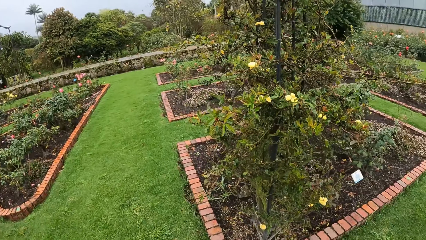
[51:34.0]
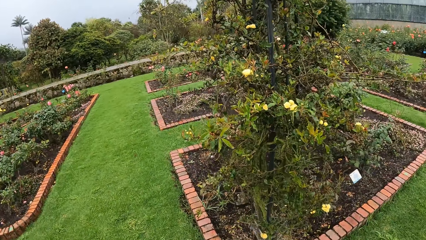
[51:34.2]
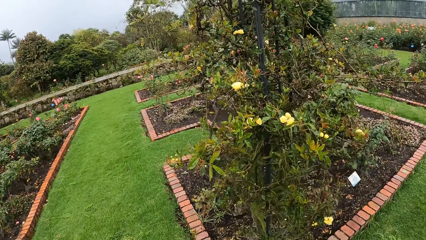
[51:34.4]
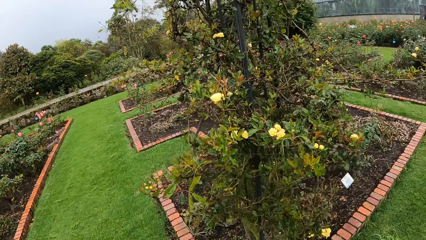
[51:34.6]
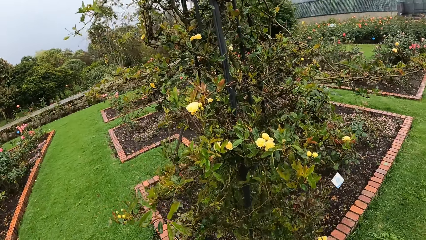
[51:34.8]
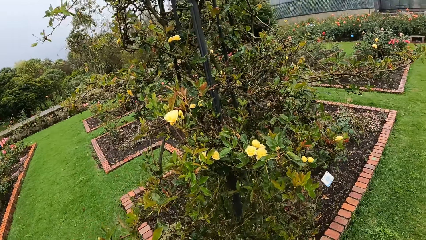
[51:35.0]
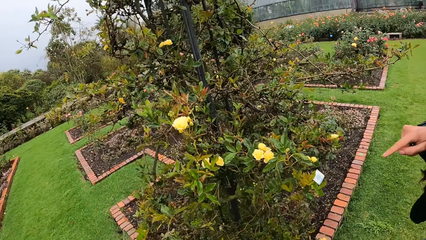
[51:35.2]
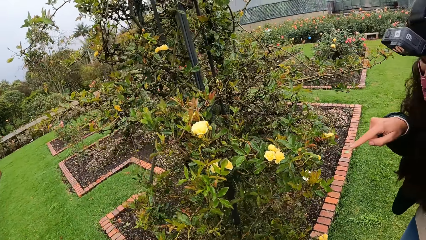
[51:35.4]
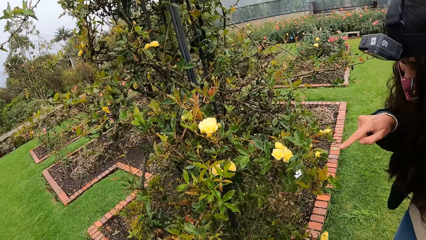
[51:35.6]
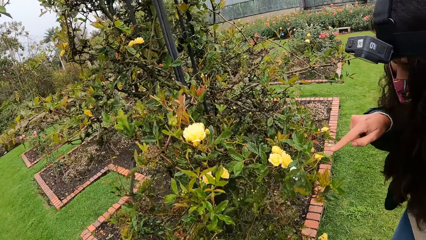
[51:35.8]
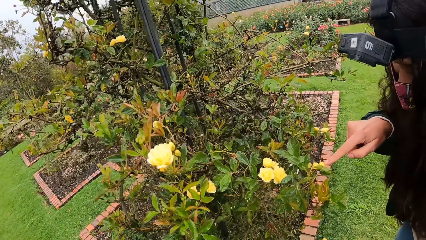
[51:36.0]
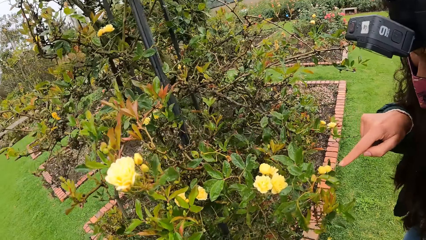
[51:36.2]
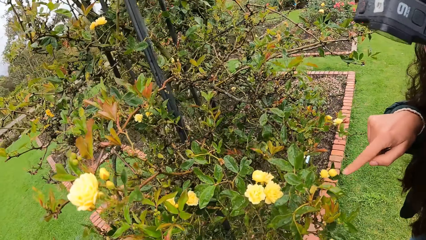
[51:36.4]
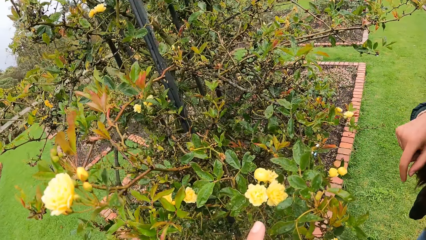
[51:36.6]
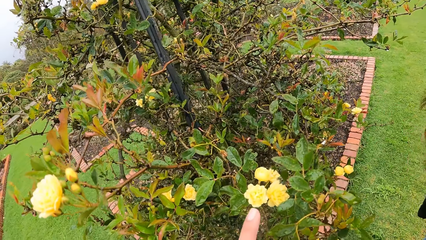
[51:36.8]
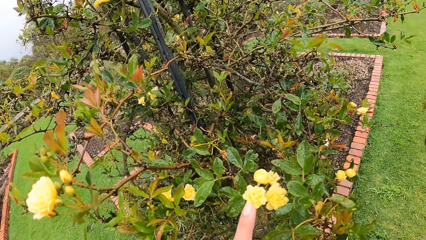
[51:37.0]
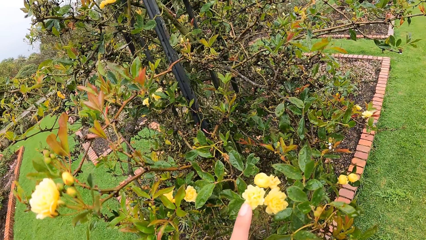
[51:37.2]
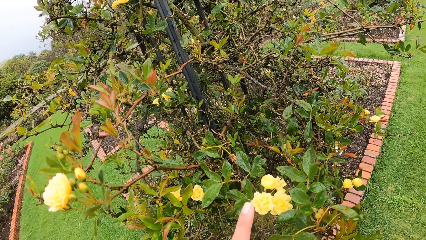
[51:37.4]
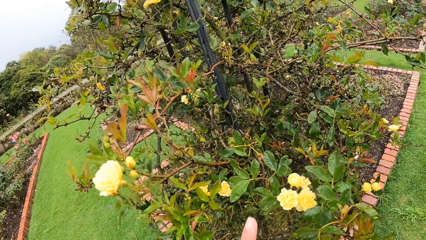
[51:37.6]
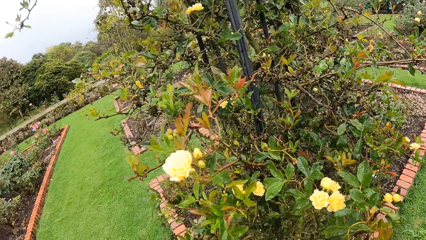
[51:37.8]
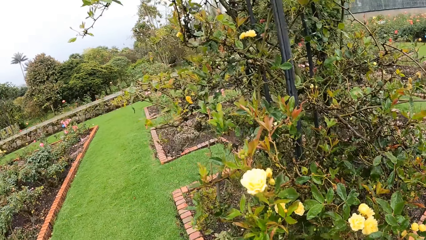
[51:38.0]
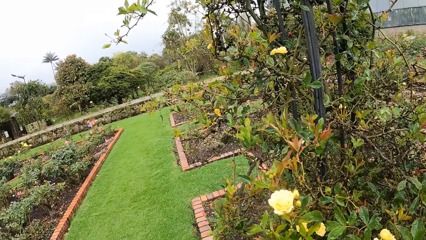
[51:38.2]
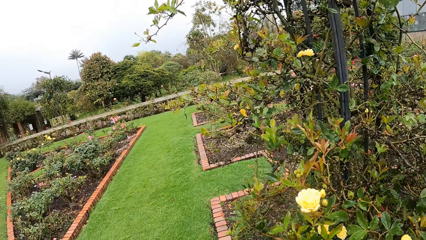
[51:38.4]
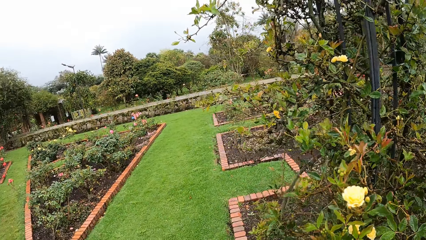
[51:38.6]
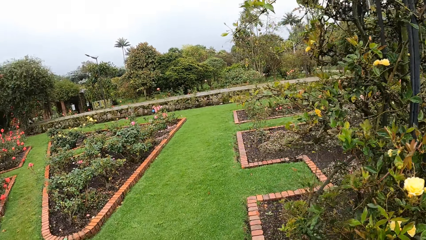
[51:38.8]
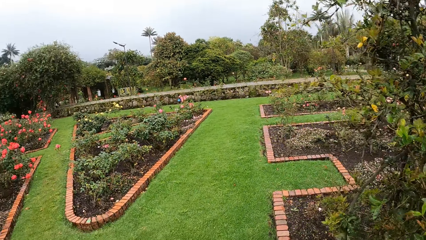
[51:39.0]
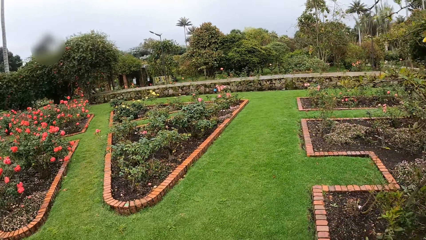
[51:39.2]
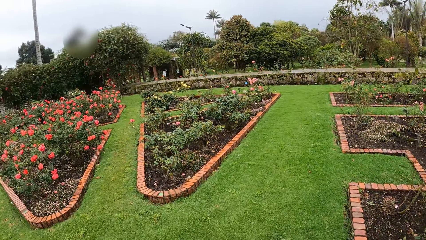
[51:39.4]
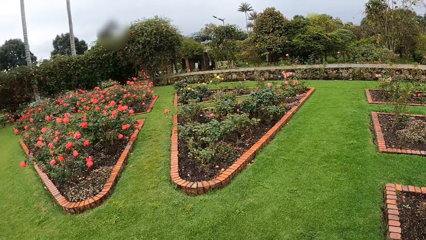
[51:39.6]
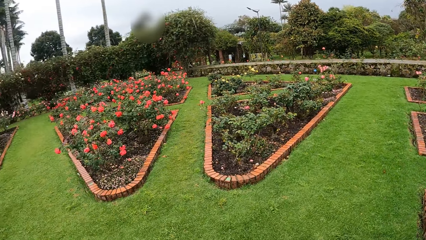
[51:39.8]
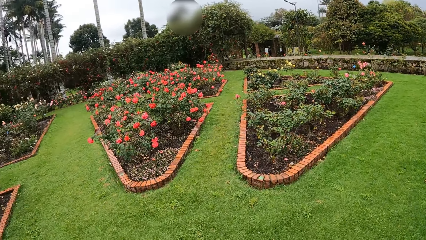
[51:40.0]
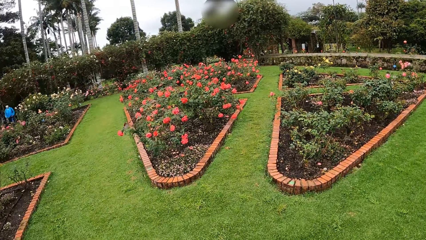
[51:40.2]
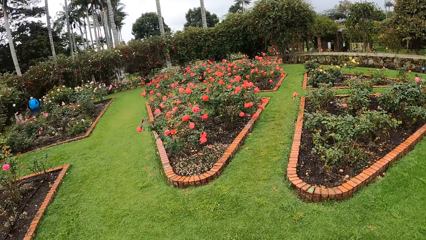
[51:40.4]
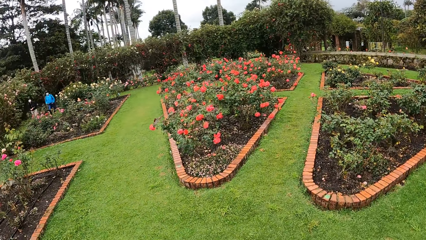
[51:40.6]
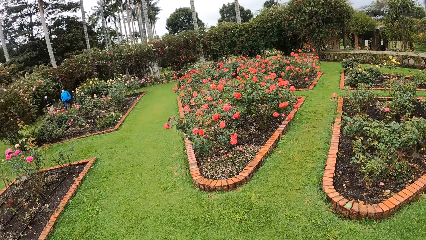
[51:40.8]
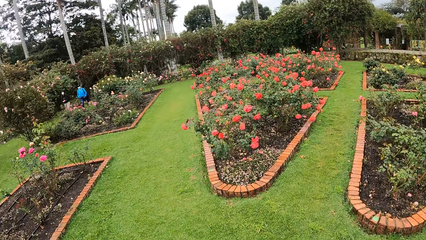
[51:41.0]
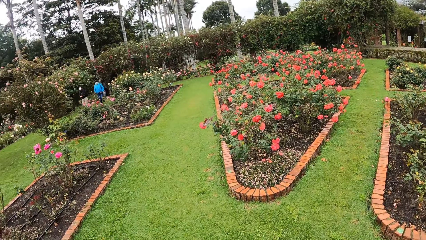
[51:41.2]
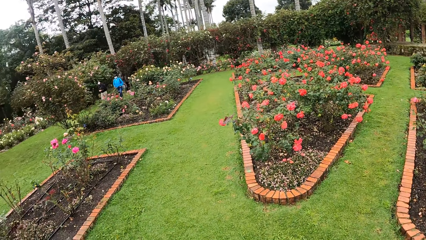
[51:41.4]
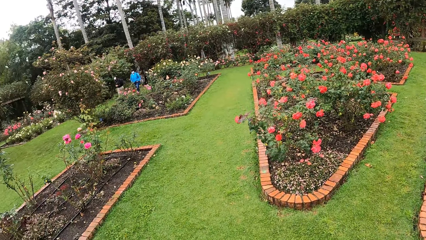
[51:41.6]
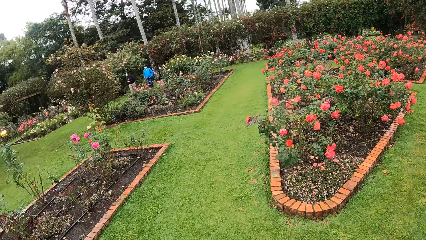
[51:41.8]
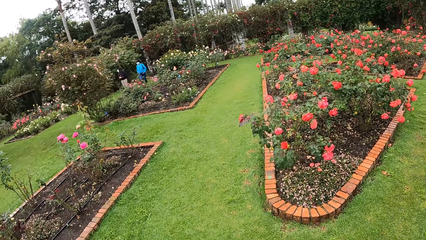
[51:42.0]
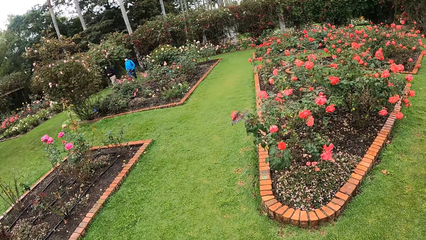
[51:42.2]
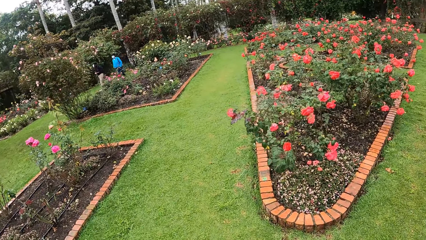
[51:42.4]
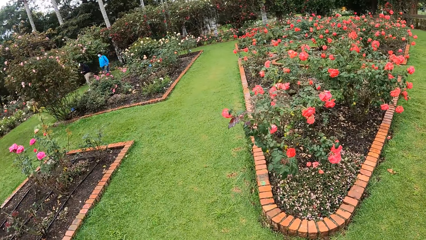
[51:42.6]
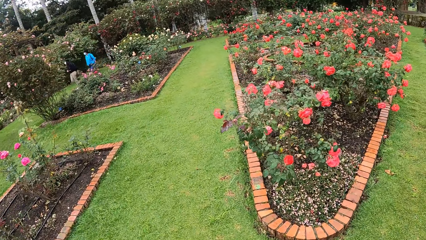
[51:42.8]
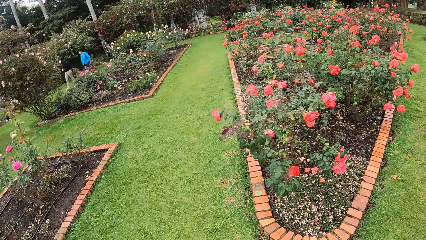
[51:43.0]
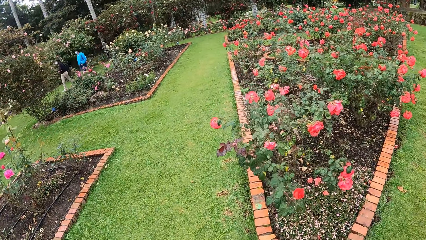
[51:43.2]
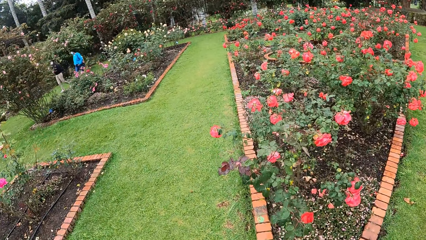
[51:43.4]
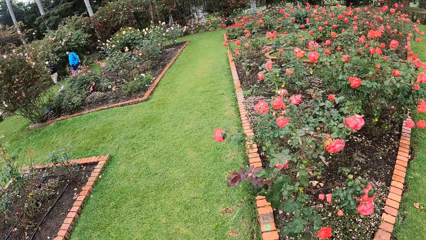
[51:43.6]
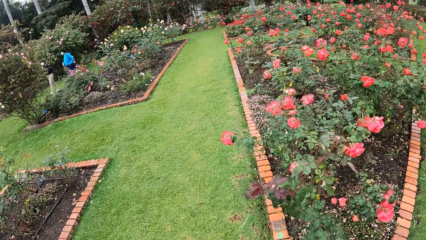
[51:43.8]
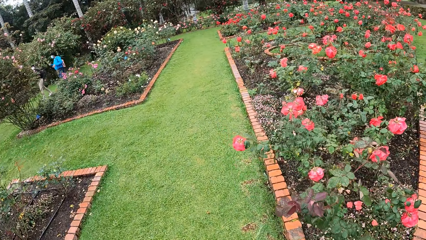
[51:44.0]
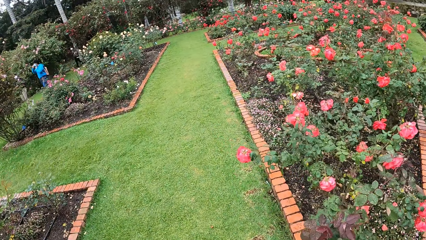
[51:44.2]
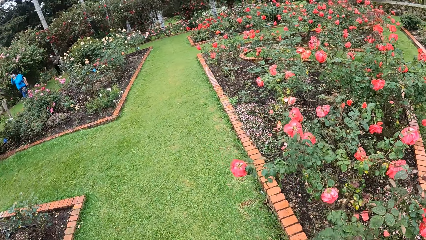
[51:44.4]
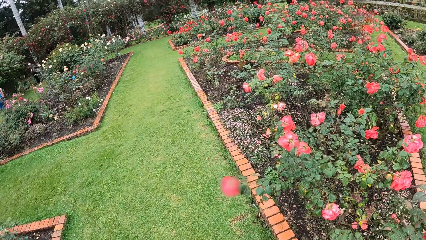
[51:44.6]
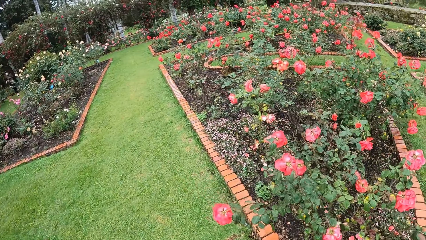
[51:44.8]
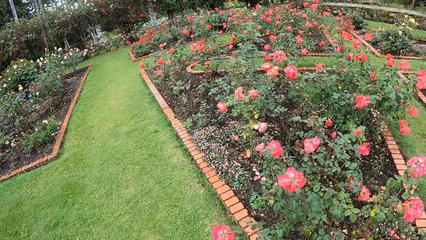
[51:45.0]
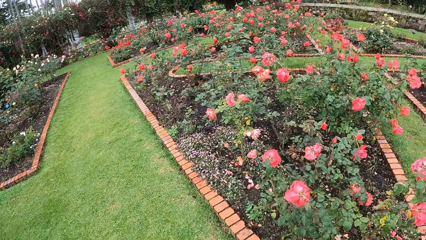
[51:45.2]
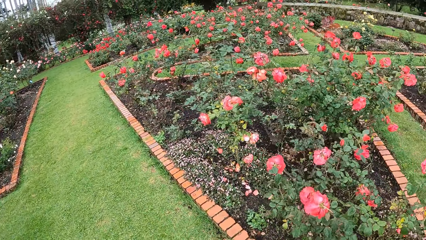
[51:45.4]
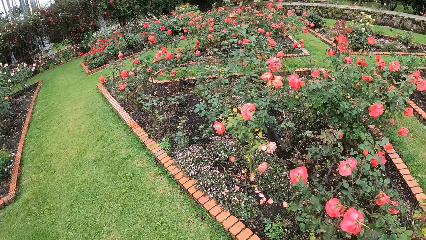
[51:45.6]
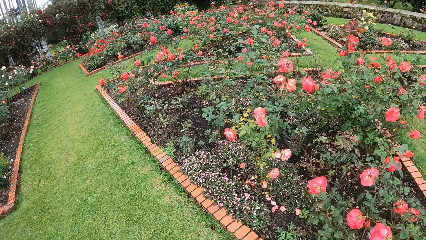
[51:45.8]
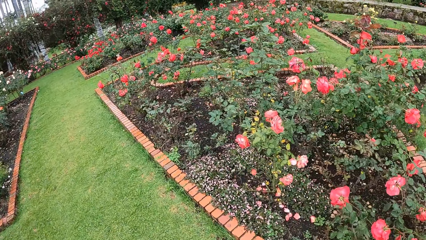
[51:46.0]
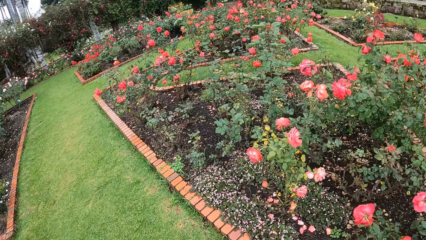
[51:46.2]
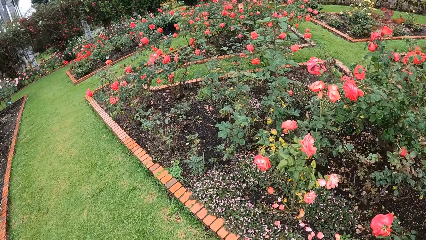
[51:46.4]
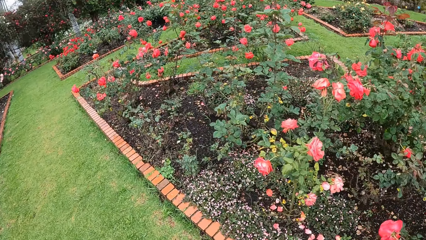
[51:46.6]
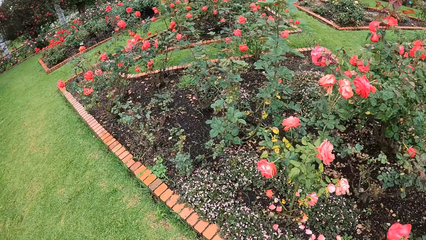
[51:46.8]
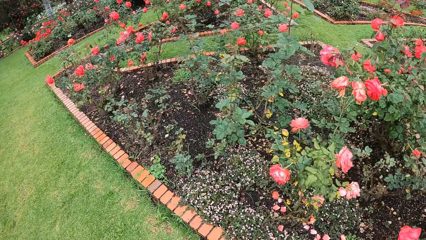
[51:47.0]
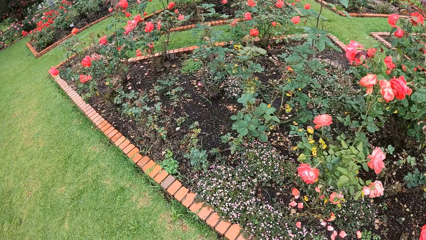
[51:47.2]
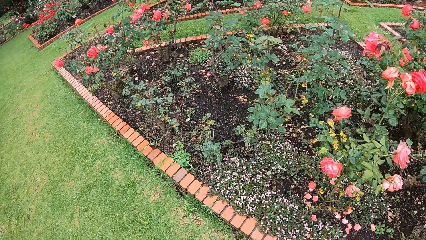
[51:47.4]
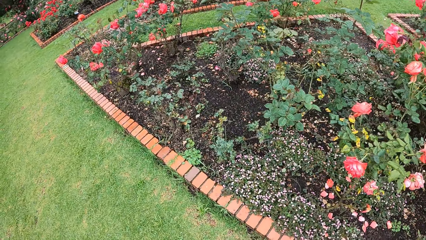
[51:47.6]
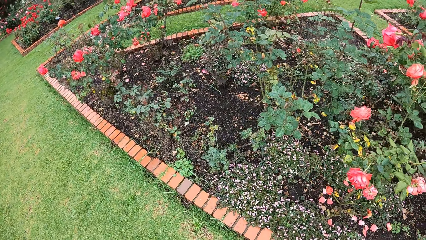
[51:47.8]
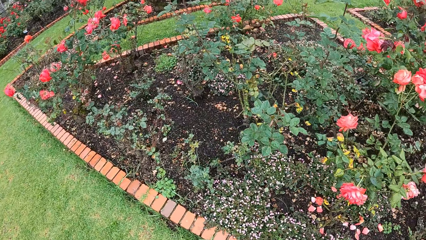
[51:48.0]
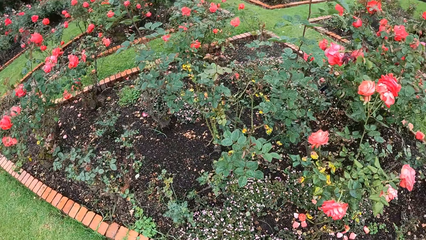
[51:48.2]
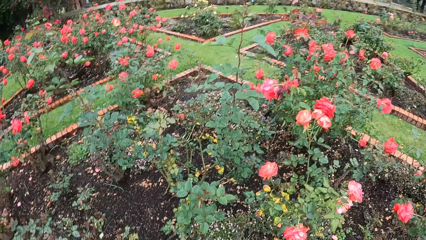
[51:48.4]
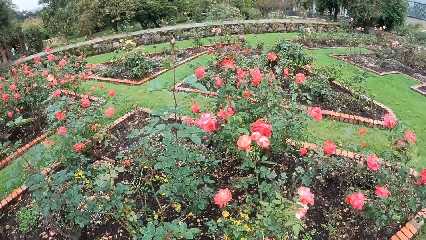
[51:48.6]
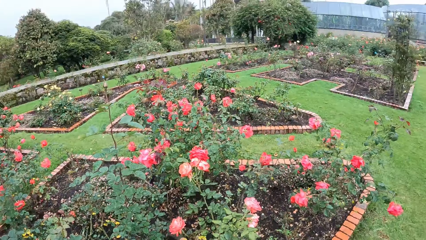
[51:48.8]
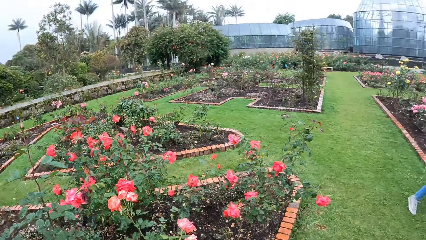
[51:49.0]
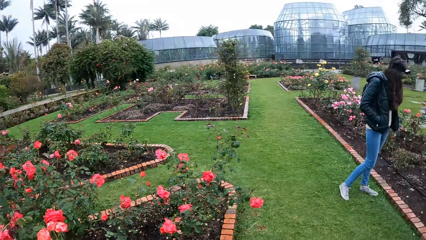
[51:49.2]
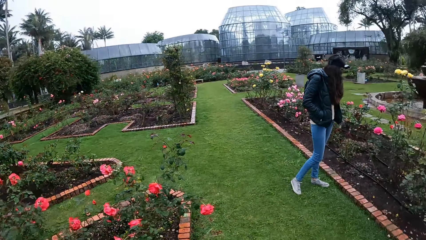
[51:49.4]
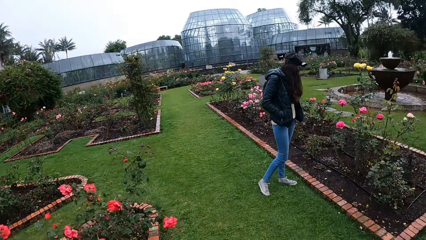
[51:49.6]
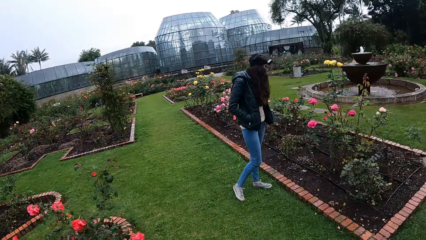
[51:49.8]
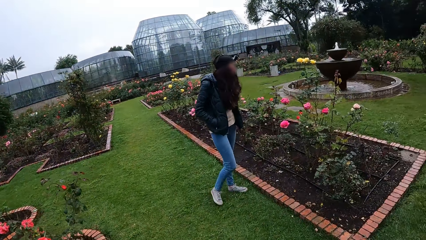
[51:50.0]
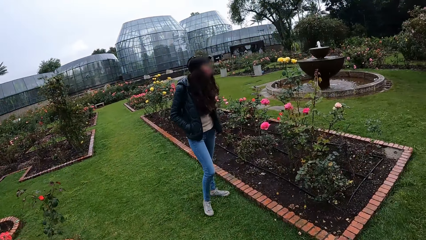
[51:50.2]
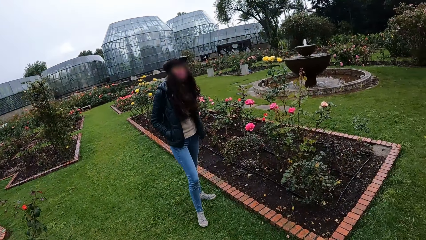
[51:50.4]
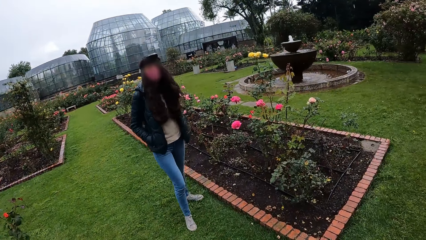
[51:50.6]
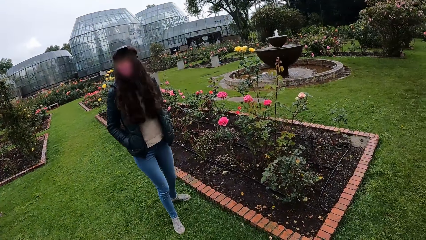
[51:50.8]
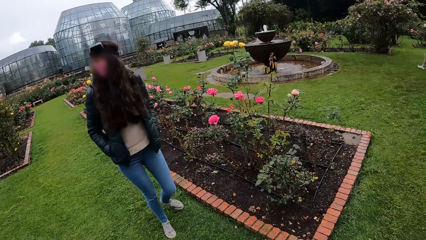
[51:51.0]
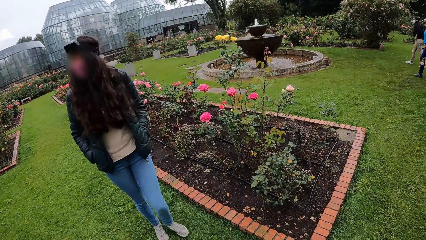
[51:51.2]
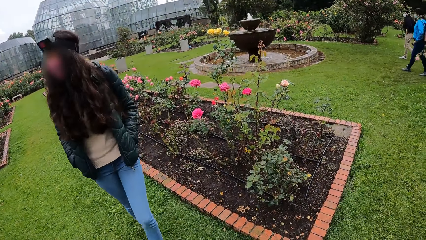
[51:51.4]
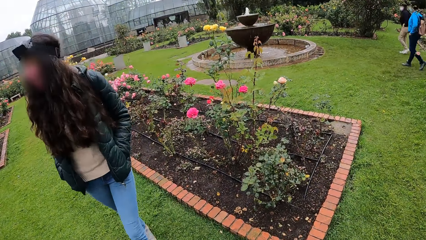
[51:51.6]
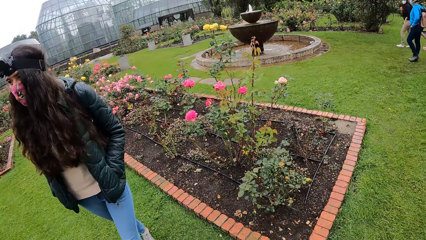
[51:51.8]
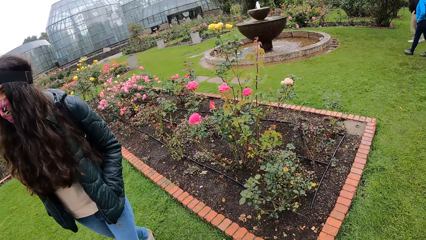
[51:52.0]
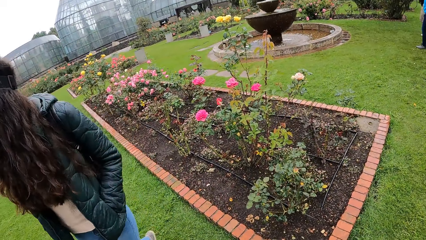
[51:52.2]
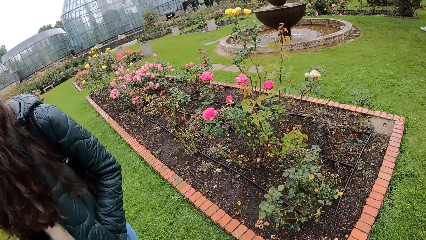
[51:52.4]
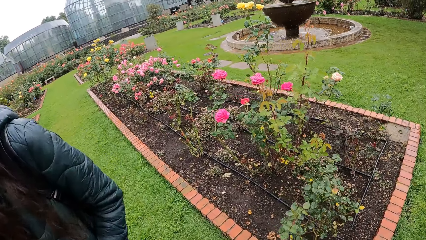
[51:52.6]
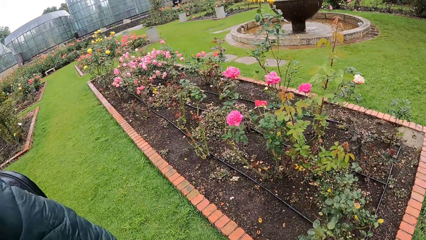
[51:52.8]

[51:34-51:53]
The girl touches a flower with her right hand. The camera wearer touches the flower with her left hand. She walks forward in the garden. Two girls walk into the garden. The camera wearer turns back to the first girl.
